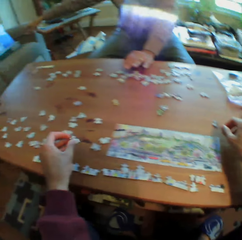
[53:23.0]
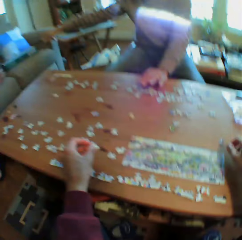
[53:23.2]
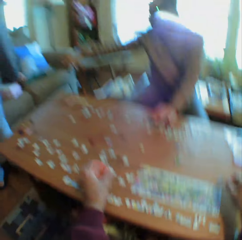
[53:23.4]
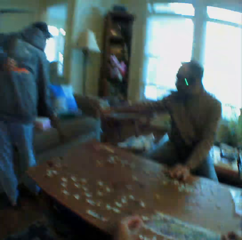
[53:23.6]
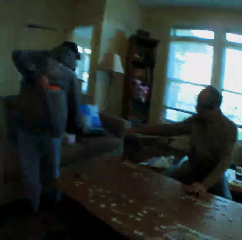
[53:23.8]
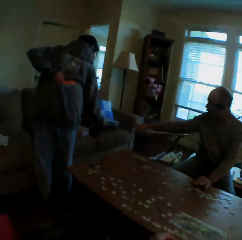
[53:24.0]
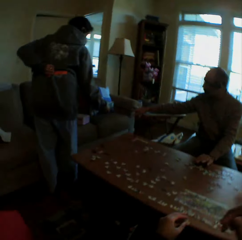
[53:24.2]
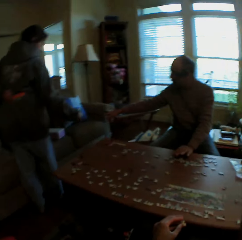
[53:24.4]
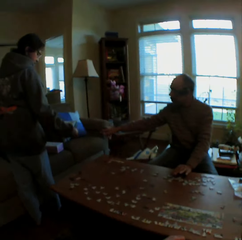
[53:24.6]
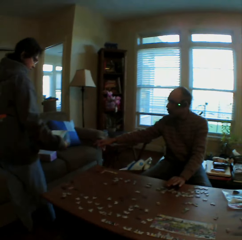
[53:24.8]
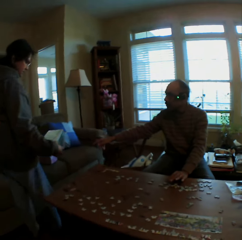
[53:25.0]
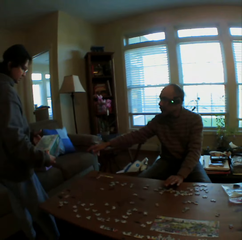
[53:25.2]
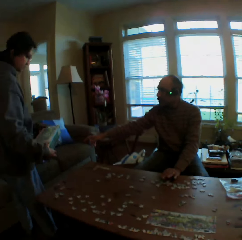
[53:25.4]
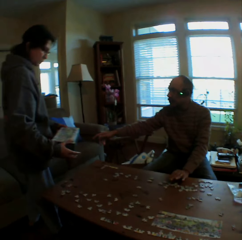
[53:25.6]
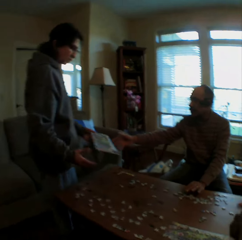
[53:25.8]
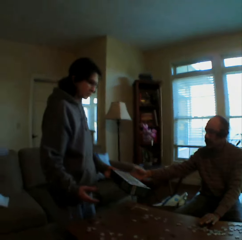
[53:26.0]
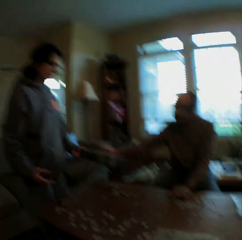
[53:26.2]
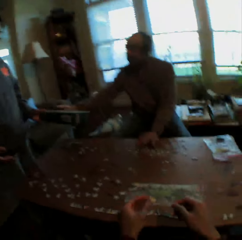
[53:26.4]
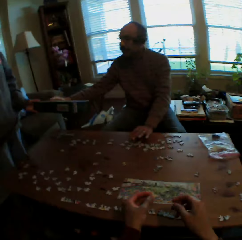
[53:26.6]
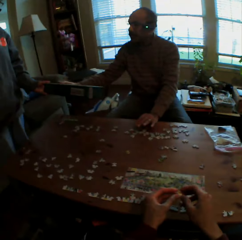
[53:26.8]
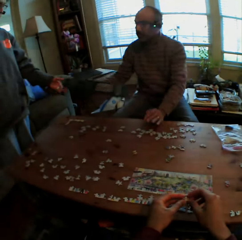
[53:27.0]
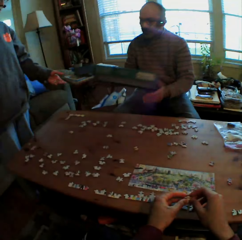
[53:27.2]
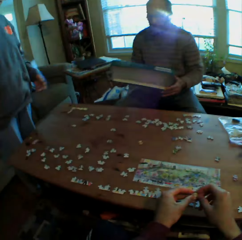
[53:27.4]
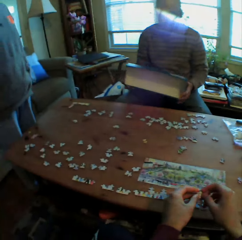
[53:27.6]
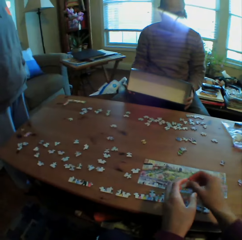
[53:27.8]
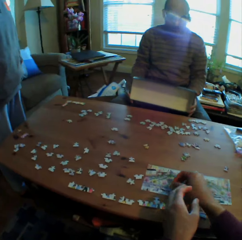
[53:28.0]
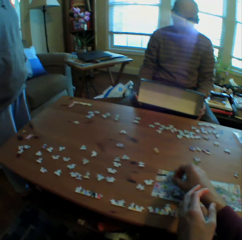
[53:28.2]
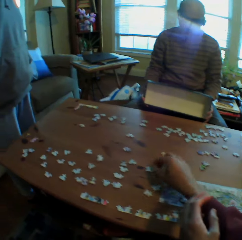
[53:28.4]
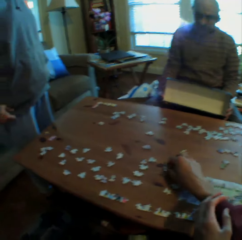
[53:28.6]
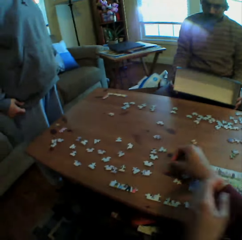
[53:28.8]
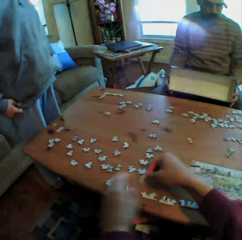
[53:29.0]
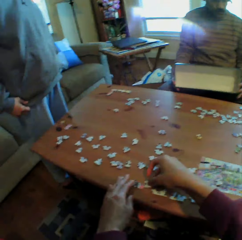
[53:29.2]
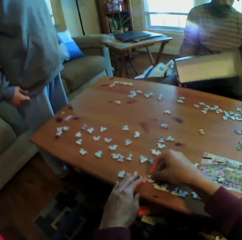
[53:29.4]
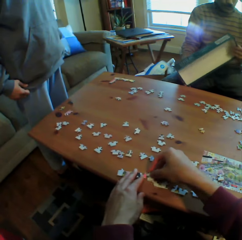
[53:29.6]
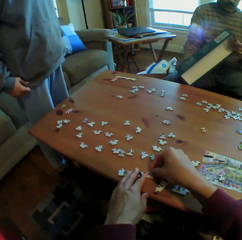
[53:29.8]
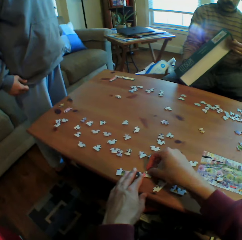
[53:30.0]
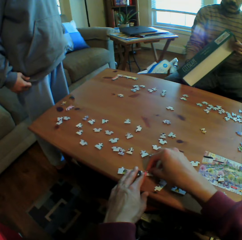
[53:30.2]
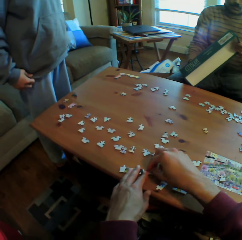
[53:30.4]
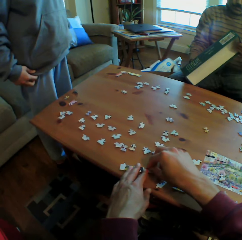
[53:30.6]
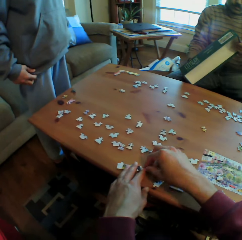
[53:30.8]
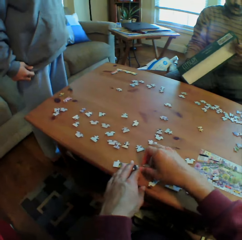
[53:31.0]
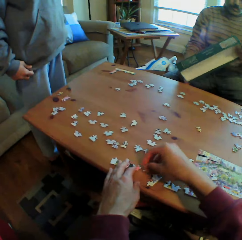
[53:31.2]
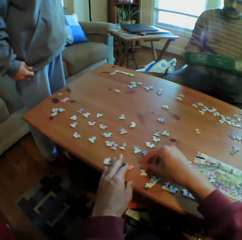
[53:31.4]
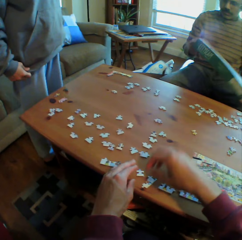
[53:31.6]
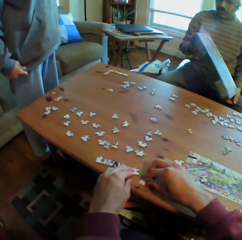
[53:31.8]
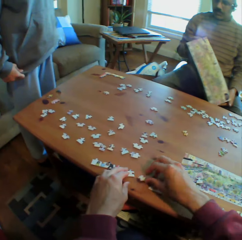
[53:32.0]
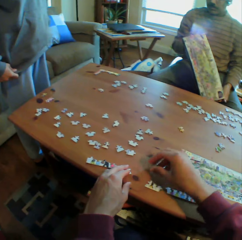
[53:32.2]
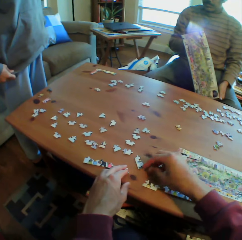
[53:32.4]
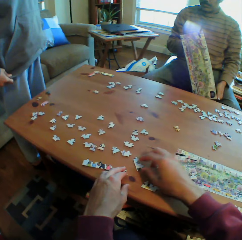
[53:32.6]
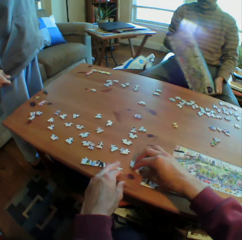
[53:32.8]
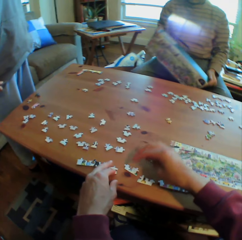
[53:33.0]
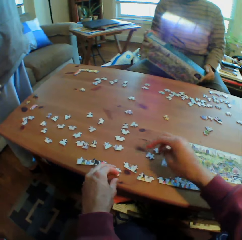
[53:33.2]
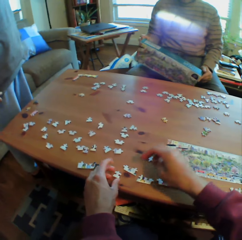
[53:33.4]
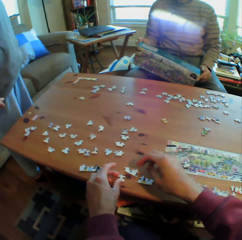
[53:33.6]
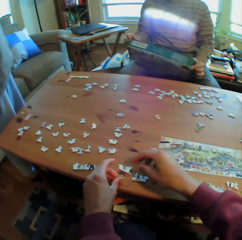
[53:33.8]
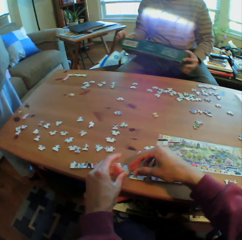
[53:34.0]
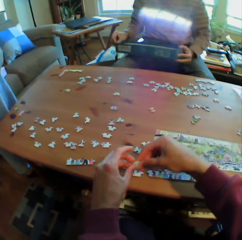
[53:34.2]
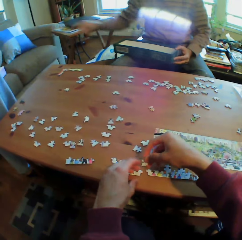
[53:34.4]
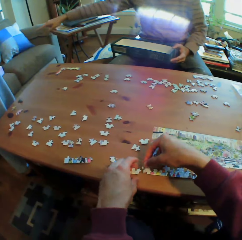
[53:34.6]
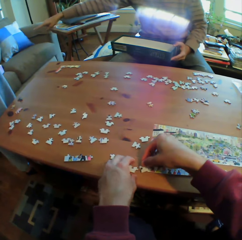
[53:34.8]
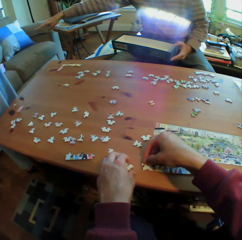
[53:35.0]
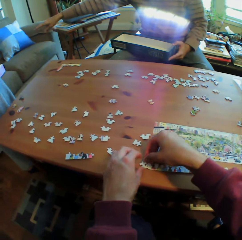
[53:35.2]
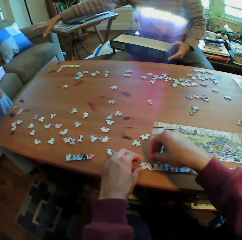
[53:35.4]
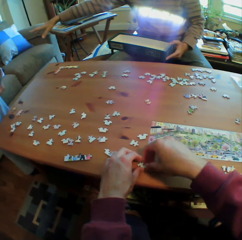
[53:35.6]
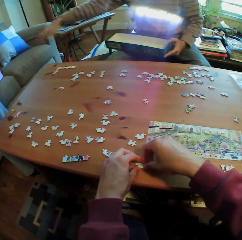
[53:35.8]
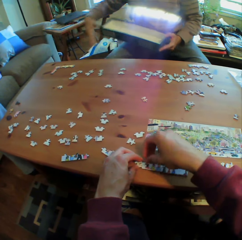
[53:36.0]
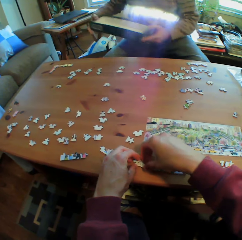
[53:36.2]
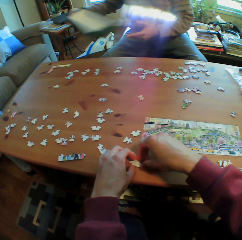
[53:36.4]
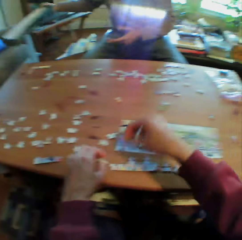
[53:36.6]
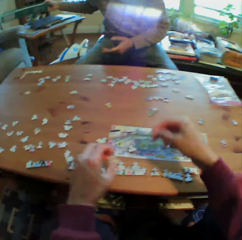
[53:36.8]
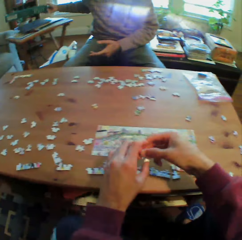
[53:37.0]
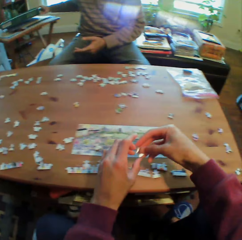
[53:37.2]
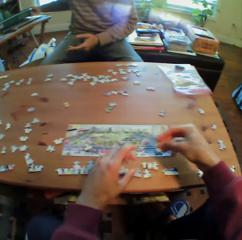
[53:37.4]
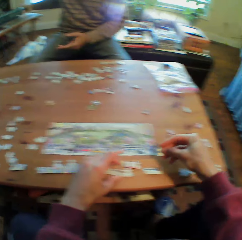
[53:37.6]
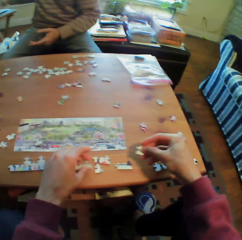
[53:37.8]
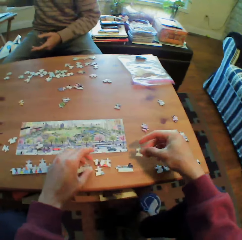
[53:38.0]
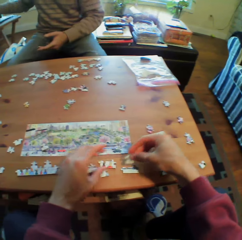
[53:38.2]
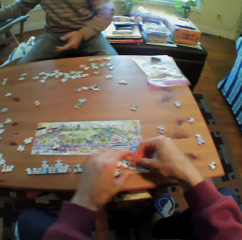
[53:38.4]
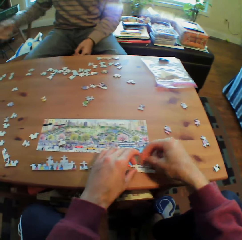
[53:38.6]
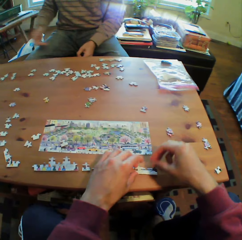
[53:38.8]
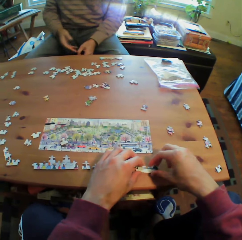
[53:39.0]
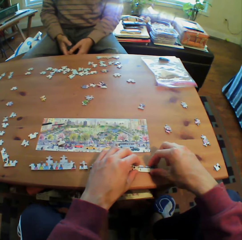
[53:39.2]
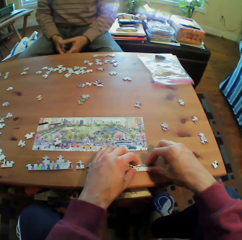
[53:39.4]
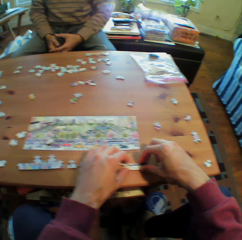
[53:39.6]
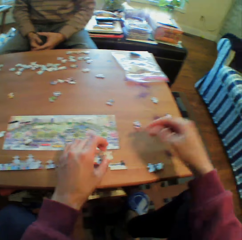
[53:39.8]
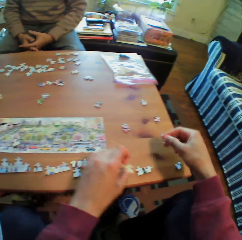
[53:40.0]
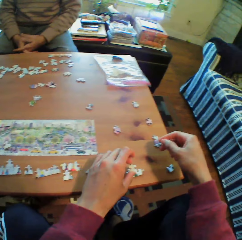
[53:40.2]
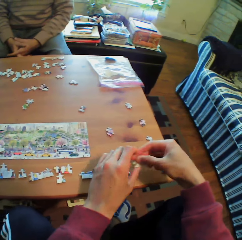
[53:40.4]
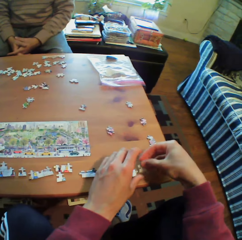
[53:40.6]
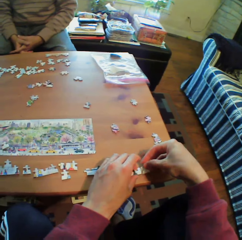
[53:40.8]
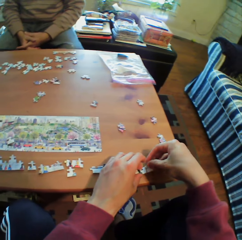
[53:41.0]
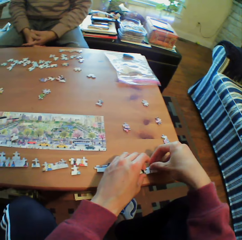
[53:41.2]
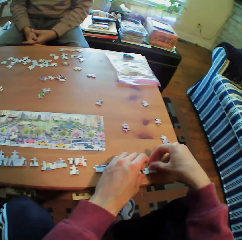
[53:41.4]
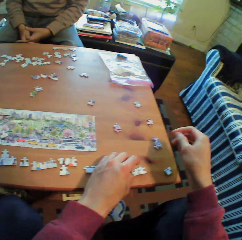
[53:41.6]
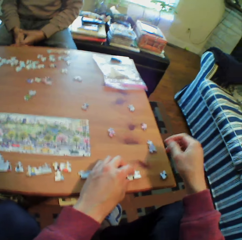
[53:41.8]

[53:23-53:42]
A man picks a box from the sofa set. He hands the box to another man. The camera wearer arranges the puzzles on the table. The other man looks at the box. A person gives something to another person. The second man points at the sofa set, puts the box away and holds his hands together.

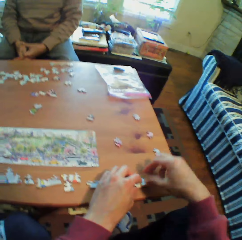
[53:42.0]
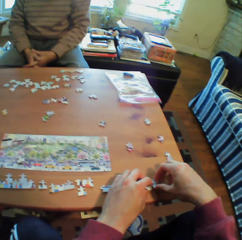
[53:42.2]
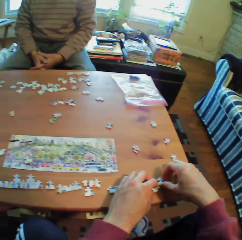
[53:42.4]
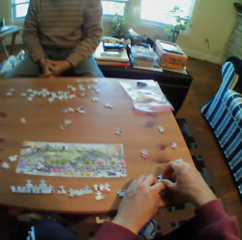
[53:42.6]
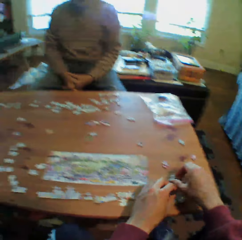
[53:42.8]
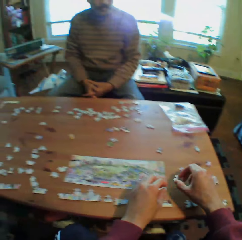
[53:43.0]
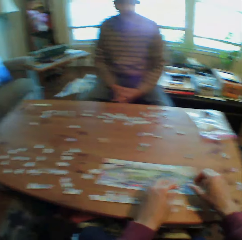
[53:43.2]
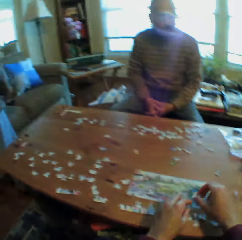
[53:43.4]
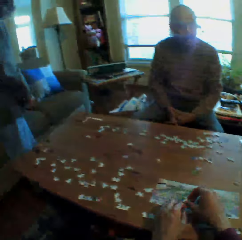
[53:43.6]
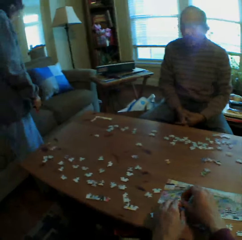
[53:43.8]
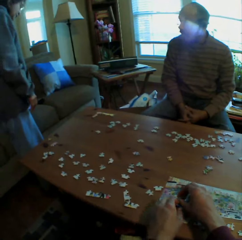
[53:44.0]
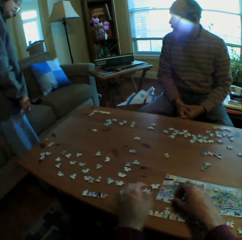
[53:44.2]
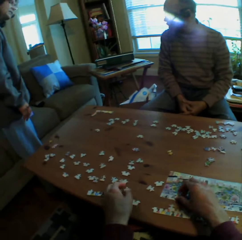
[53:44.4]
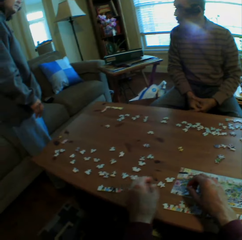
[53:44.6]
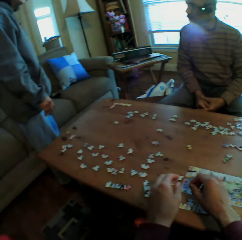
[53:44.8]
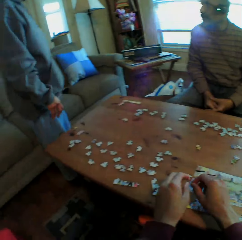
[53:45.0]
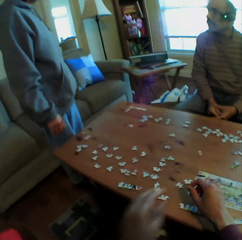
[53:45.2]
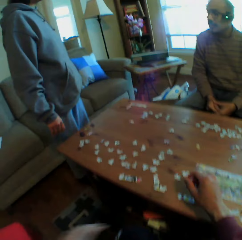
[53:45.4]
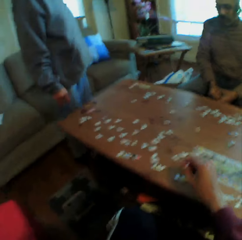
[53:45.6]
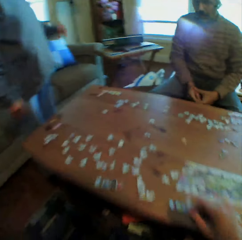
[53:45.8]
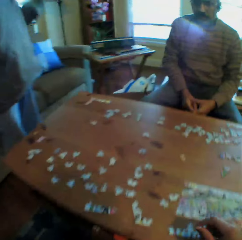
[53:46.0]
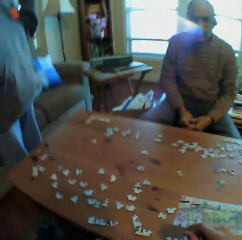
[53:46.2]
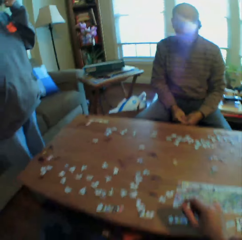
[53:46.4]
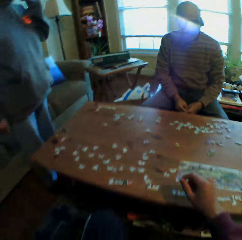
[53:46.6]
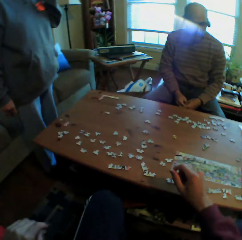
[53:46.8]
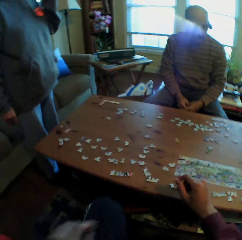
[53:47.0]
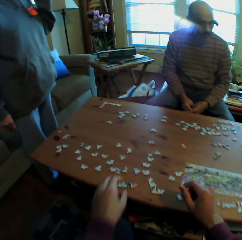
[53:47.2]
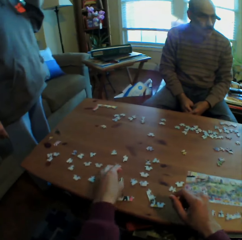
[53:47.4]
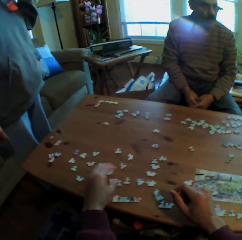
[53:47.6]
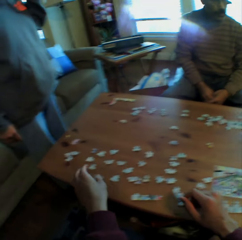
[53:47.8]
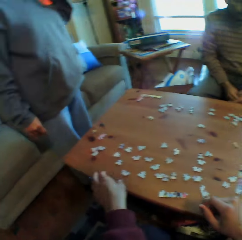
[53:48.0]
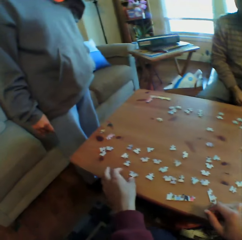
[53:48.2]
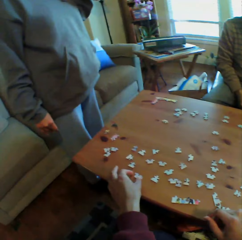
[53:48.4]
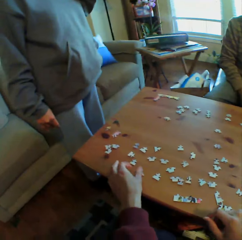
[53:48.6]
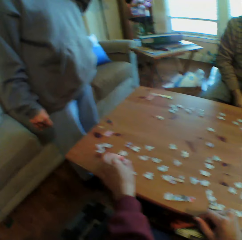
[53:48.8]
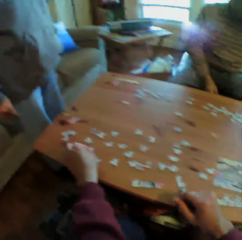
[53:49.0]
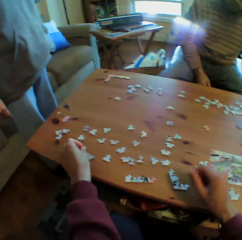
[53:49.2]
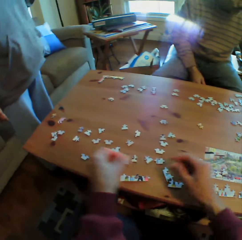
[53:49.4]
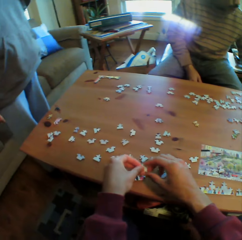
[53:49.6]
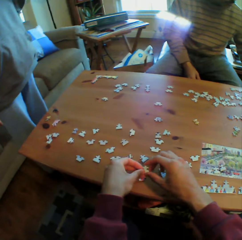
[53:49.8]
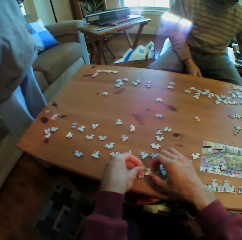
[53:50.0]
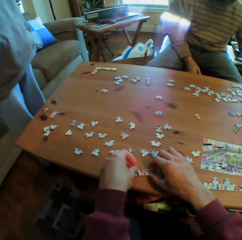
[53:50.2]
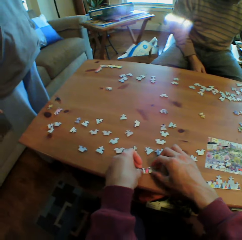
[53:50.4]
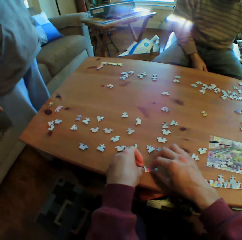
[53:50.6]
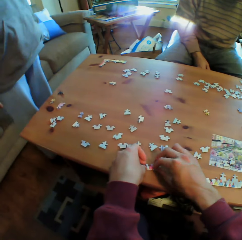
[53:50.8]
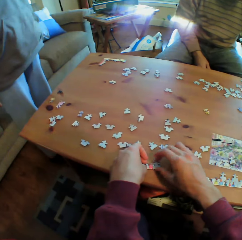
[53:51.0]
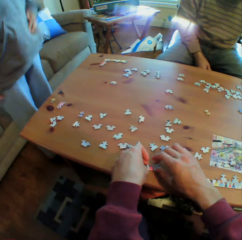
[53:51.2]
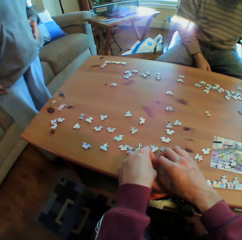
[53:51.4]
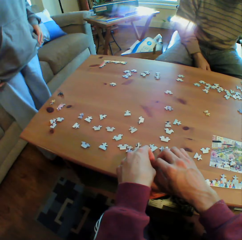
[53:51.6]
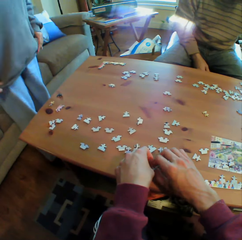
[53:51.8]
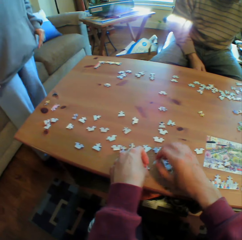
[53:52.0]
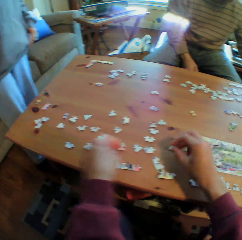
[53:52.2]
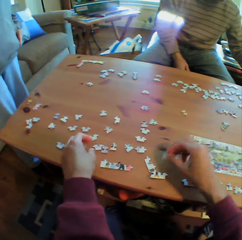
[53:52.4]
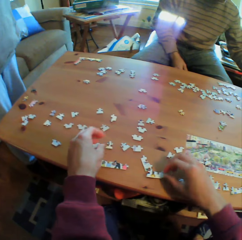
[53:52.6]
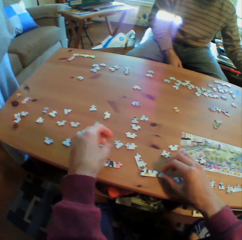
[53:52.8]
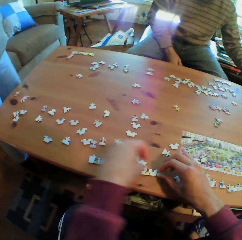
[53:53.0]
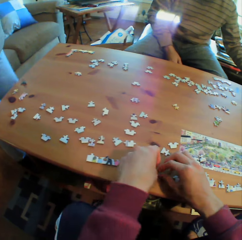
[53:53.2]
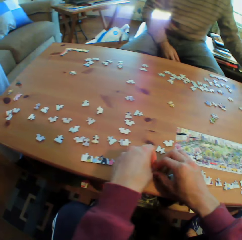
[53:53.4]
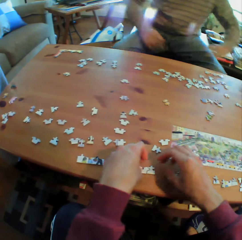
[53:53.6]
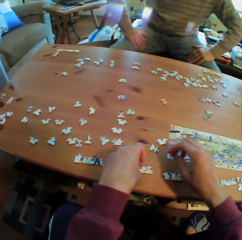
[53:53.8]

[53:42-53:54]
A person talks to them. A man stands in the room. He touches his face. Another man holds something. The first man pulls his pullover.
